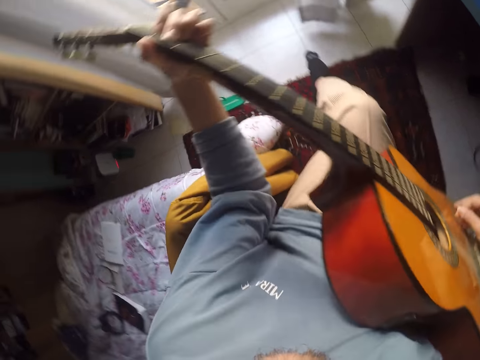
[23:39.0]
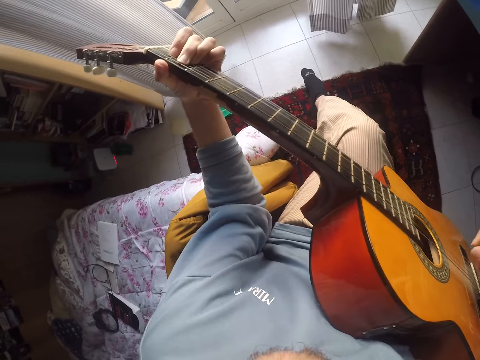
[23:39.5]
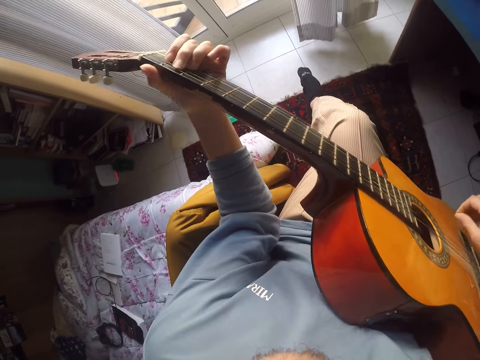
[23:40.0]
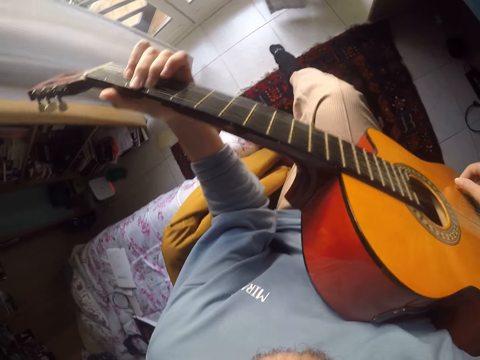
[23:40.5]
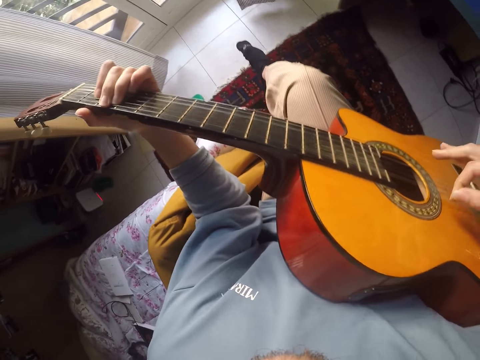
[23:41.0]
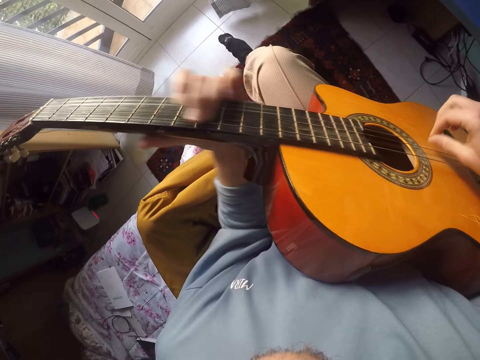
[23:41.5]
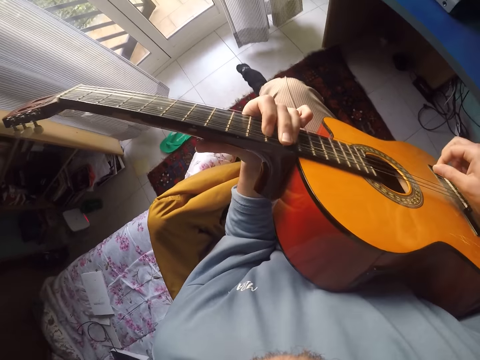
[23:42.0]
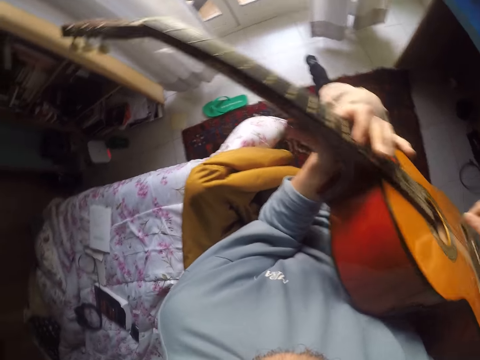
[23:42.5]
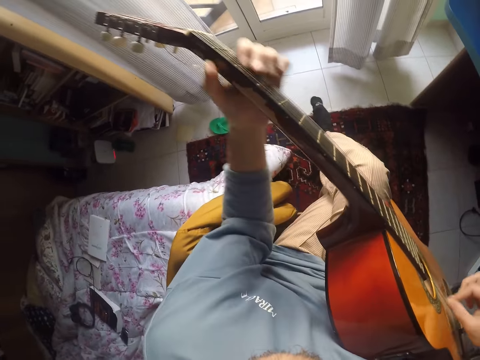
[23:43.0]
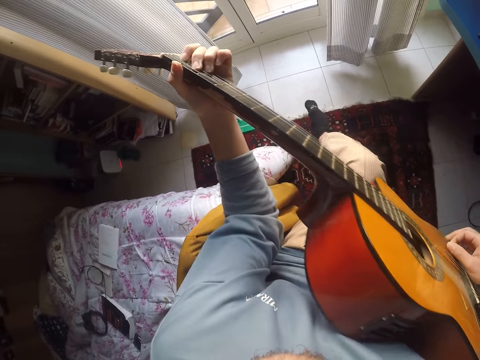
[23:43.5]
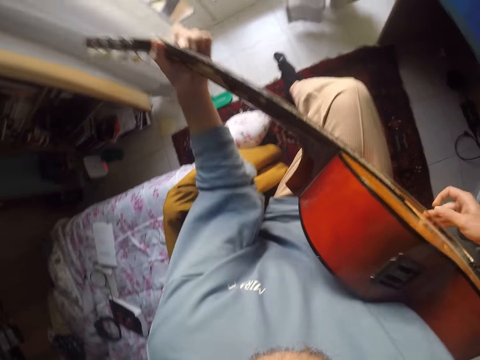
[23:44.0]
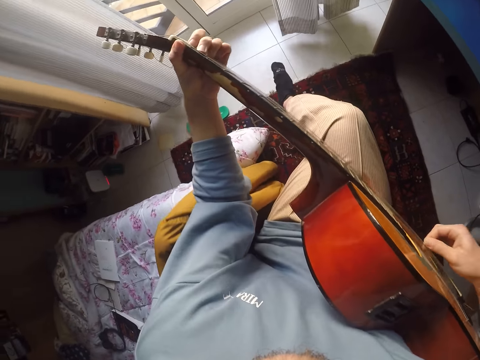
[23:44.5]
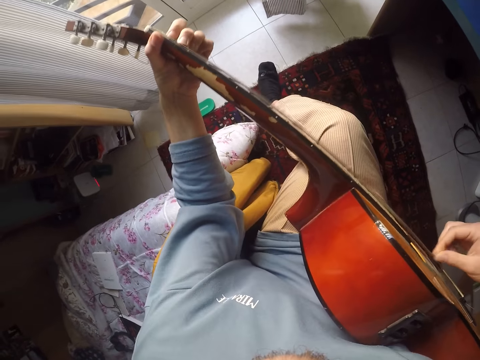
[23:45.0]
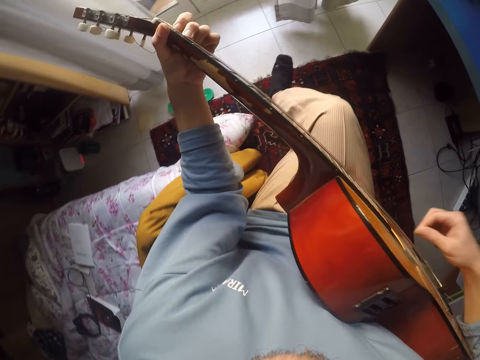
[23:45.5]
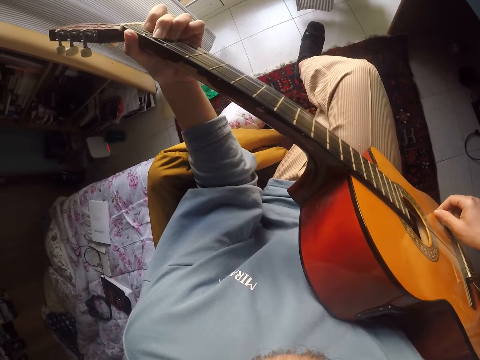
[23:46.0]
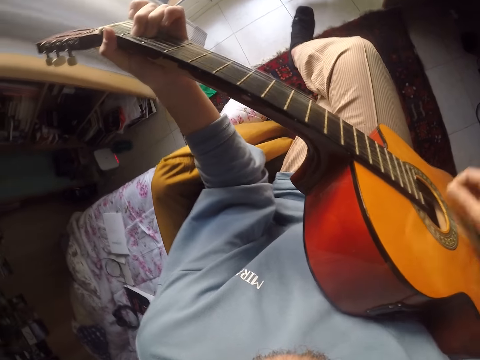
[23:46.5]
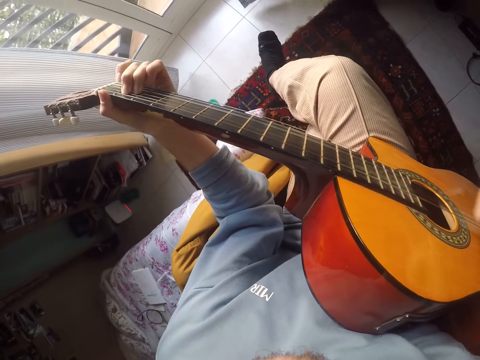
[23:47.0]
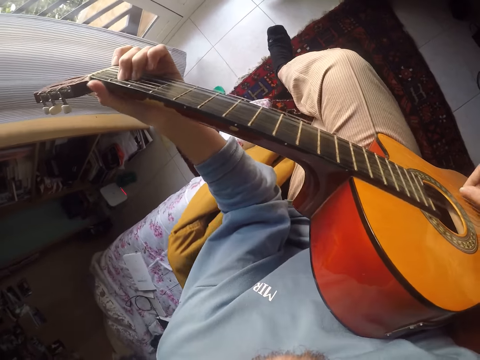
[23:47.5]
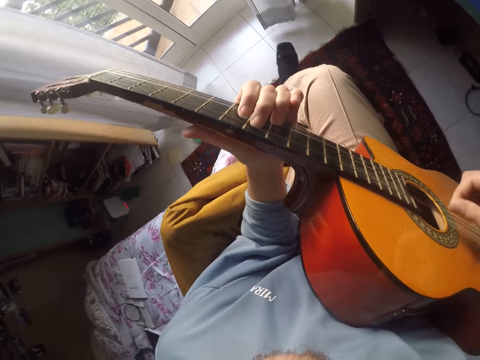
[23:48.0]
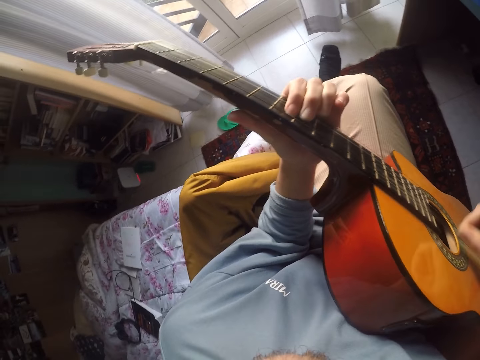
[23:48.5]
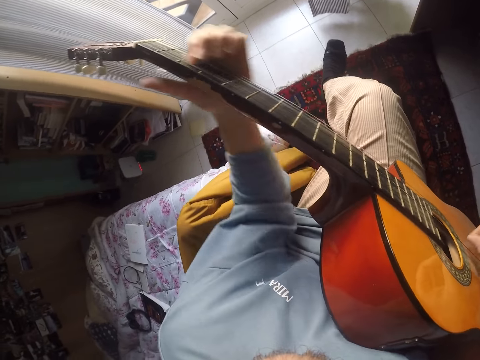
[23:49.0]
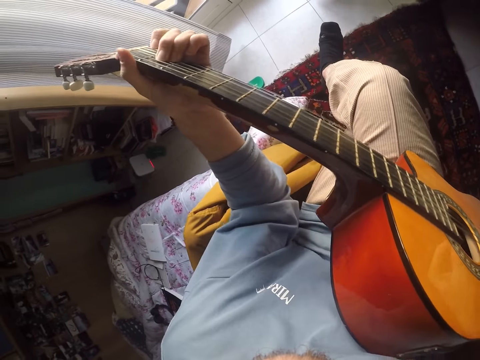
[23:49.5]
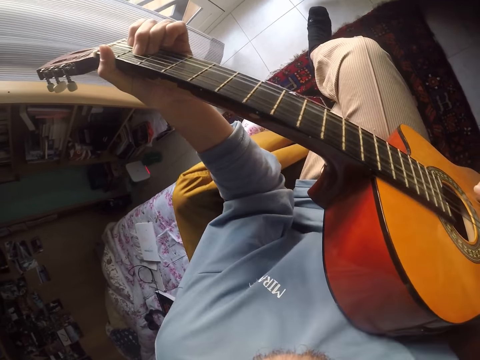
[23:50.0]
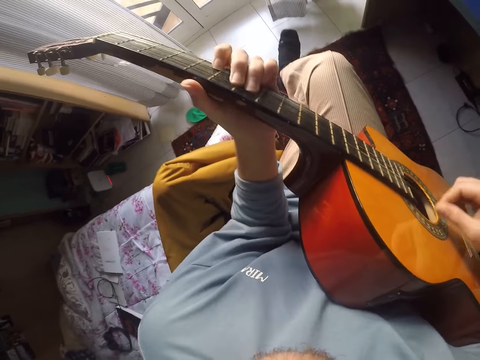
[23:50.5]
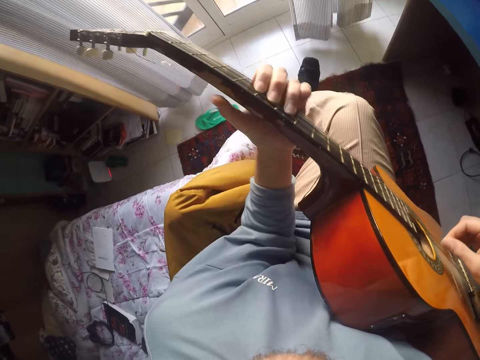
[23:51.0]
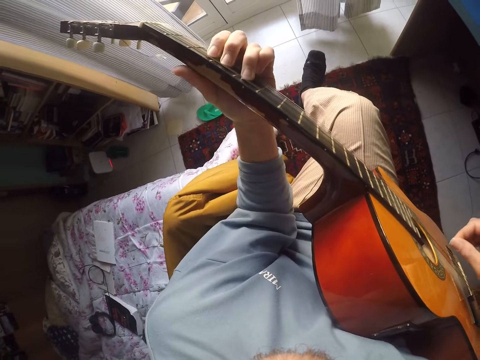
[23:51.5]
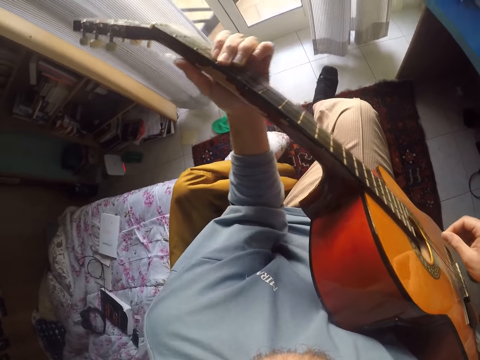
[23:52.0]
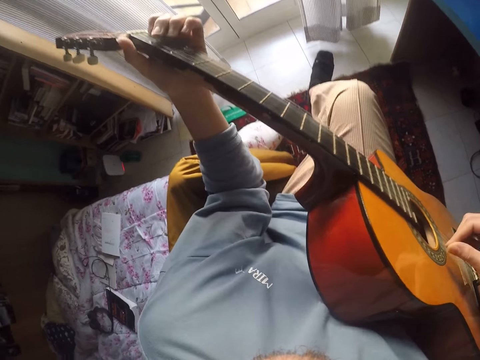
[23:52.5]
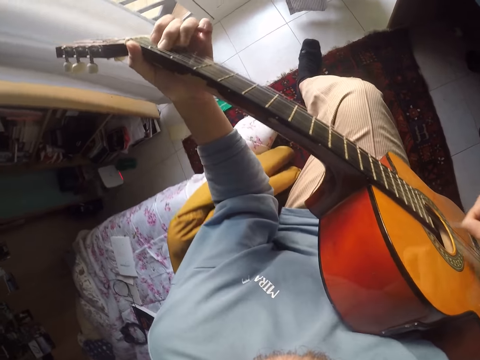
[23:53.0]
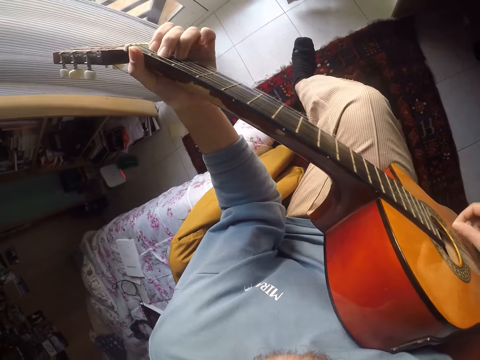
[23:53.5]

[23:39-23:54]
The camera wearer plays the guitar. They play the guitar repeatedly.

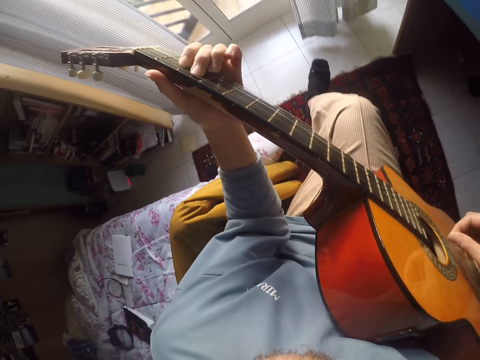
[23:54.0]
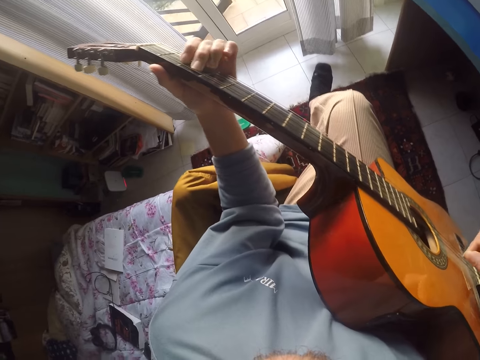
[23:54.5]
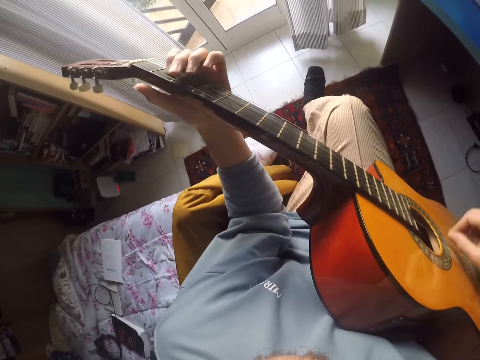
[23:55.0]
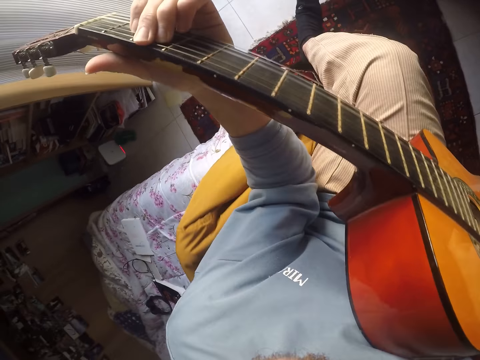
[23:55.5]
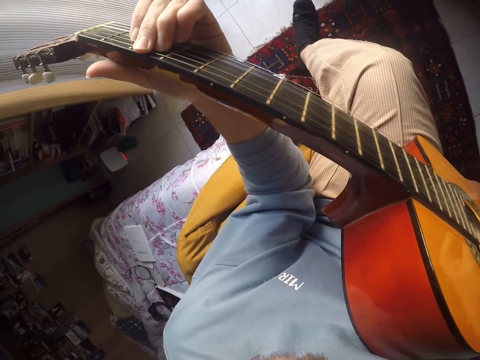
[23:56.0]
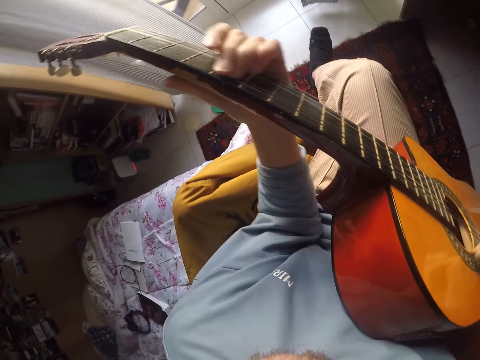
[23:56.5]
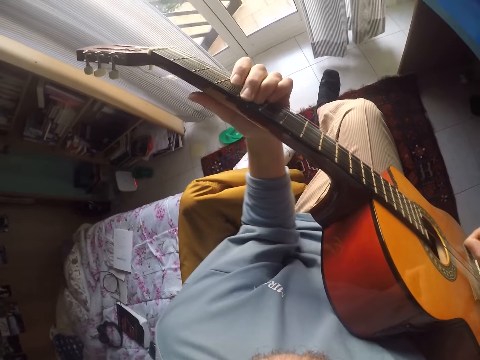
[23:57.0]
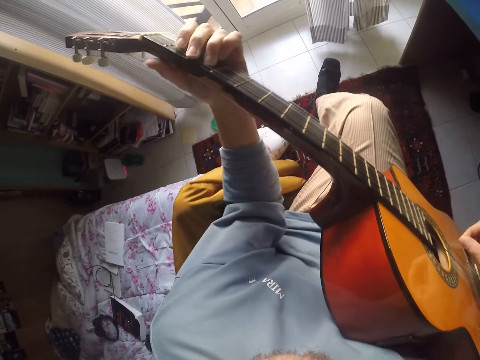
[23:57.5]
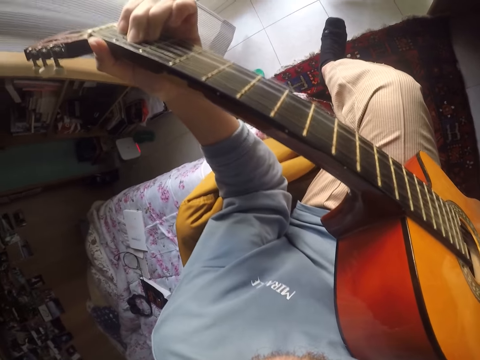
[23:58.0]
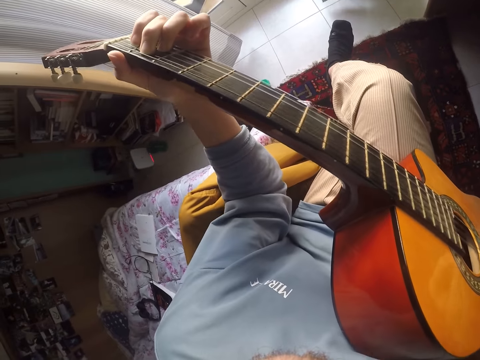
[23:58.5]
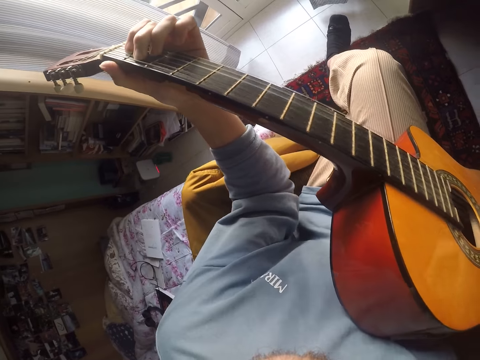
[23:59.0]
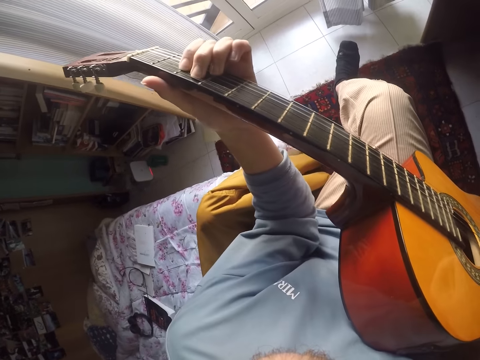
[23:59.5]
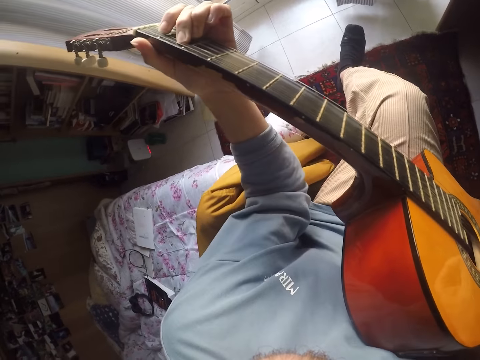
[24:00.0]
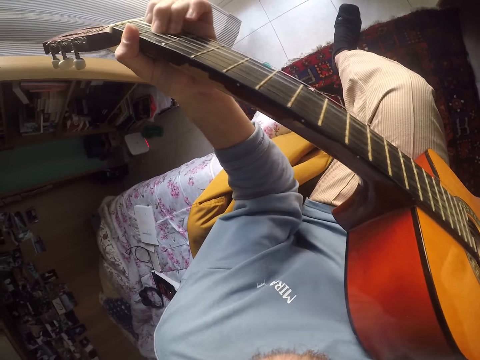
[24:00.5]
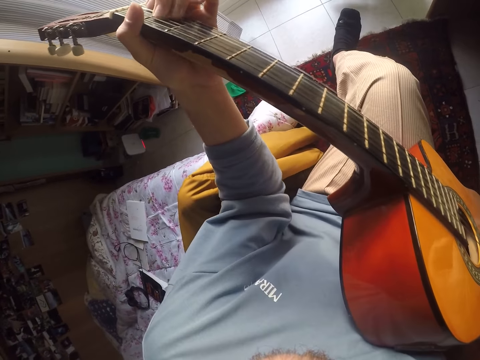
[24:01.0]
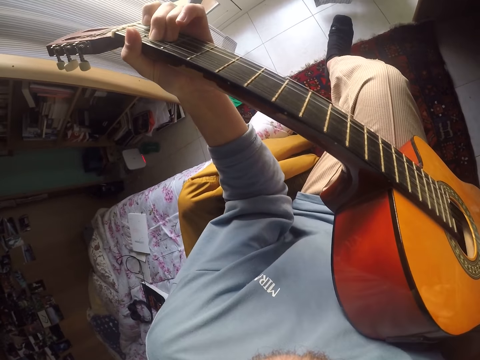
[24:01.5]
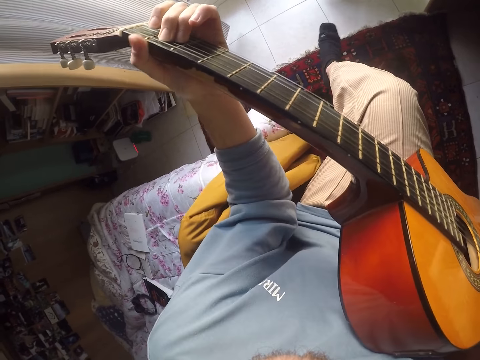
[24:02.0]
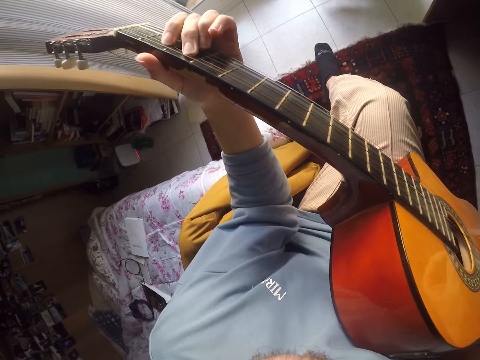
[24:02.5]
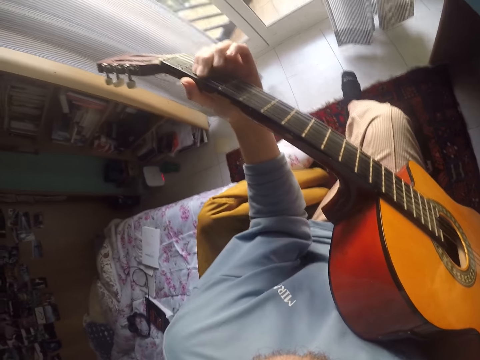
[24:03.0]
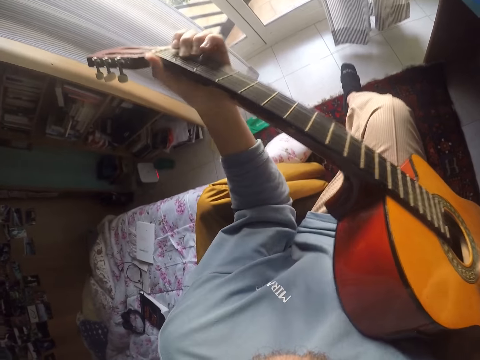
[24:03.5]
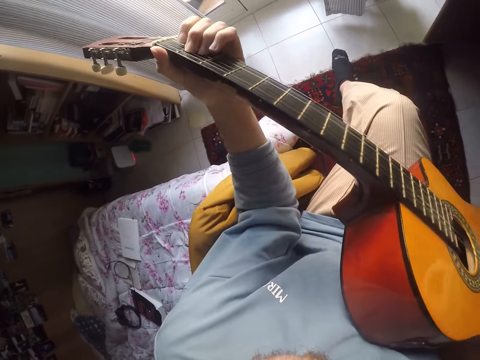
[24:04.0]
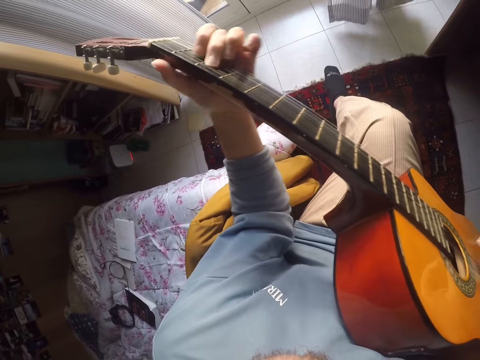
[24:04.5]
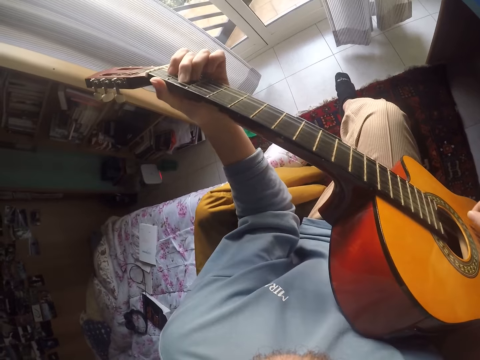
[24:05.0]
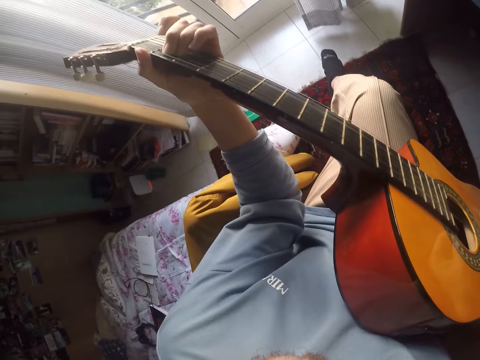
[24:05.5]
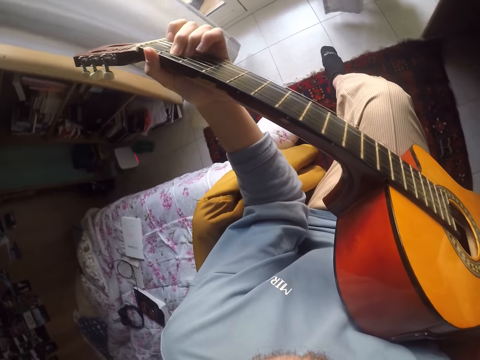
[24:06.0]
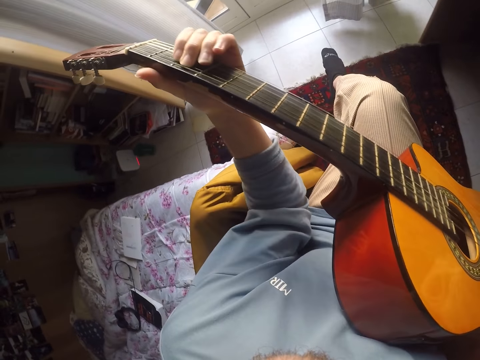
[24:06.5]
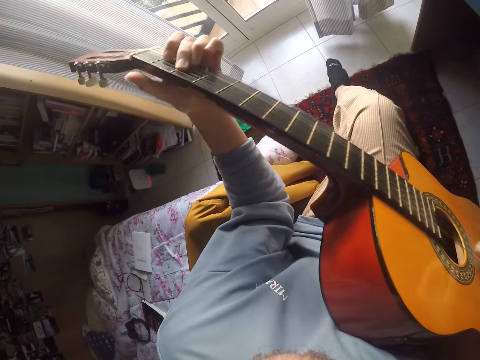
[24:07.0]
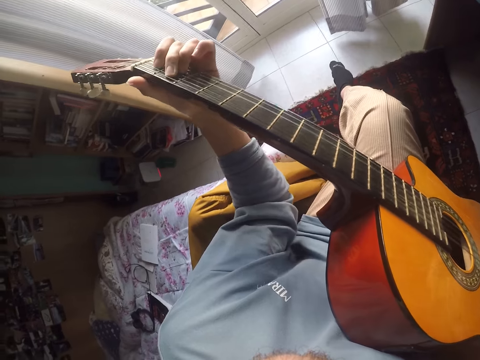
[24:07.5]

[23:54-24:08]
The camera wearer plays guitar. They play guitar again.
